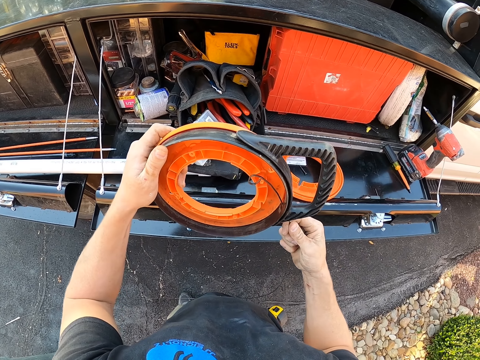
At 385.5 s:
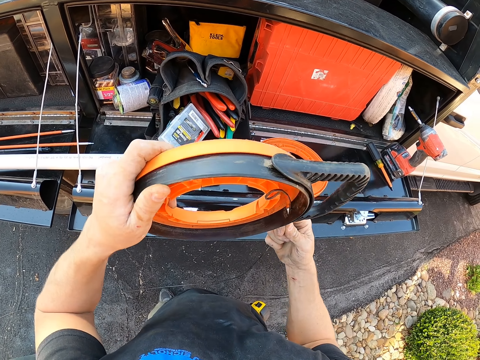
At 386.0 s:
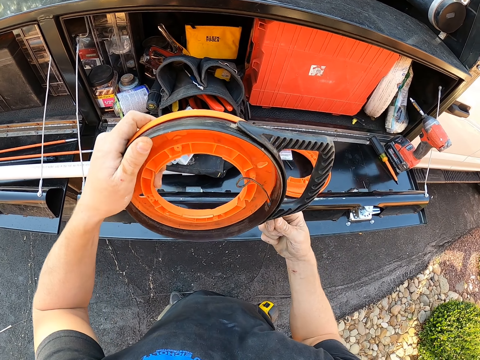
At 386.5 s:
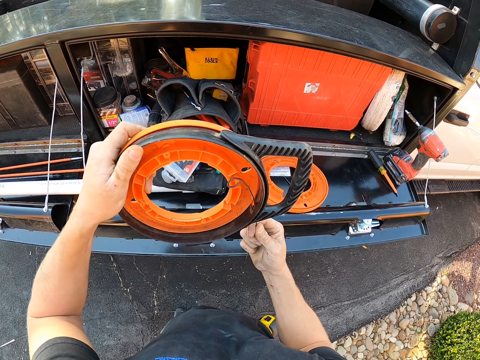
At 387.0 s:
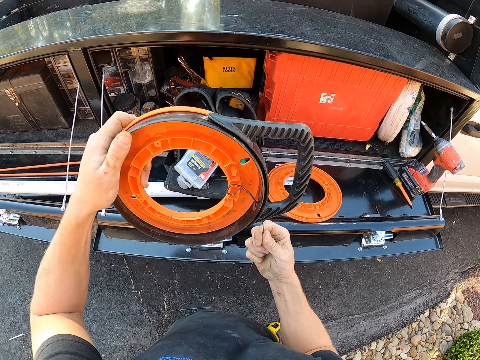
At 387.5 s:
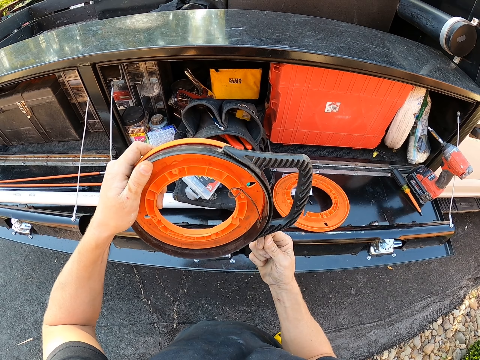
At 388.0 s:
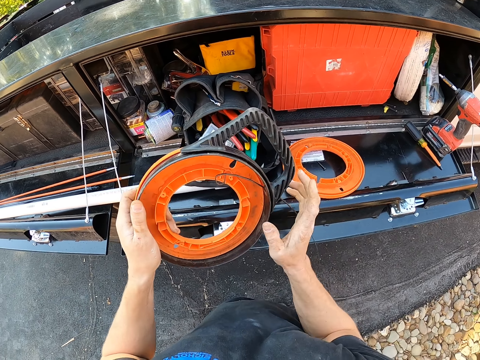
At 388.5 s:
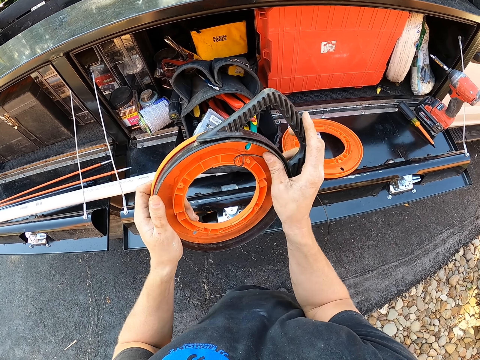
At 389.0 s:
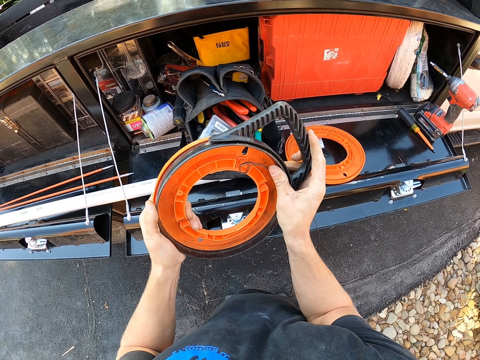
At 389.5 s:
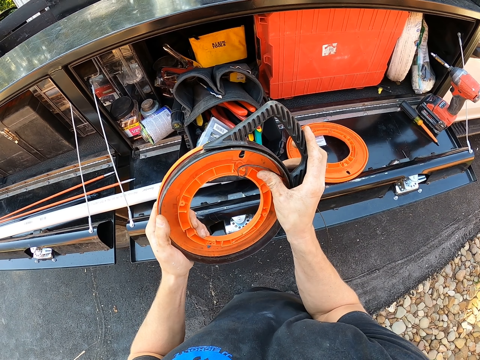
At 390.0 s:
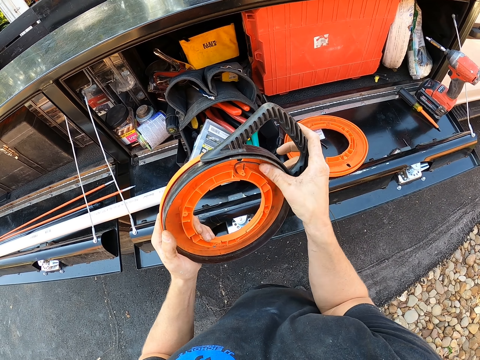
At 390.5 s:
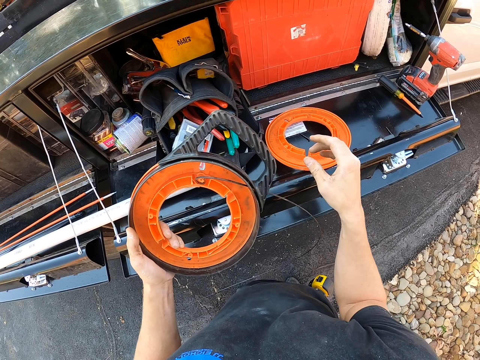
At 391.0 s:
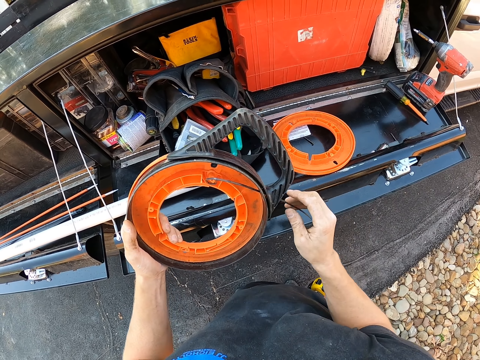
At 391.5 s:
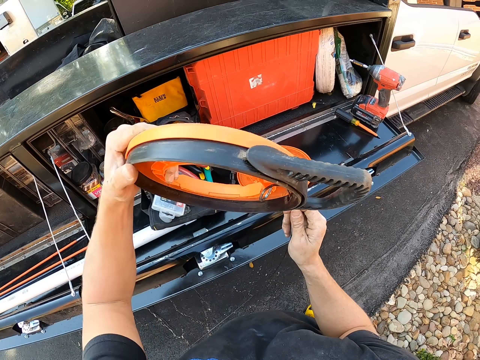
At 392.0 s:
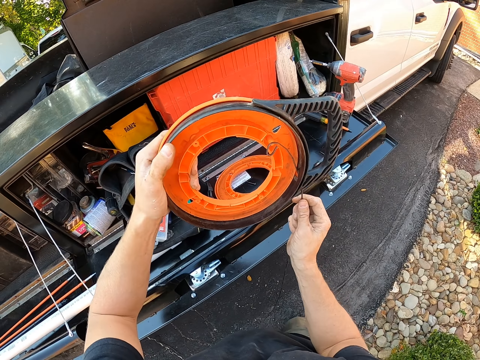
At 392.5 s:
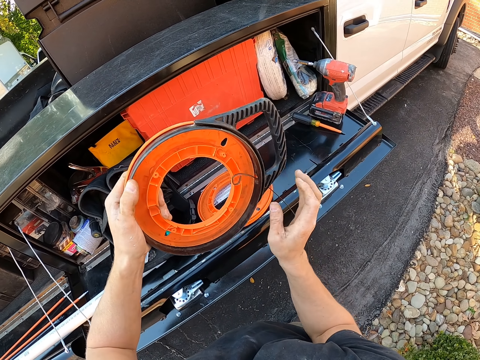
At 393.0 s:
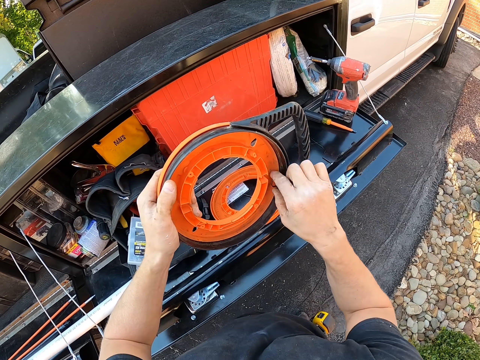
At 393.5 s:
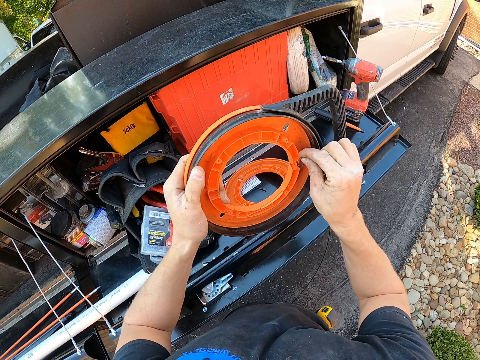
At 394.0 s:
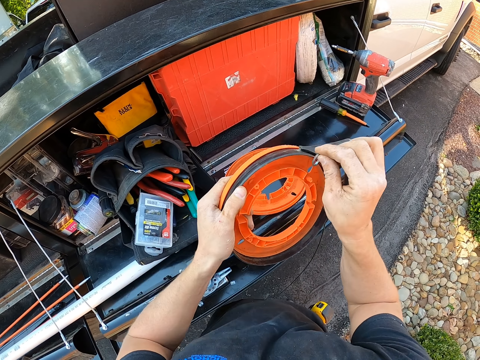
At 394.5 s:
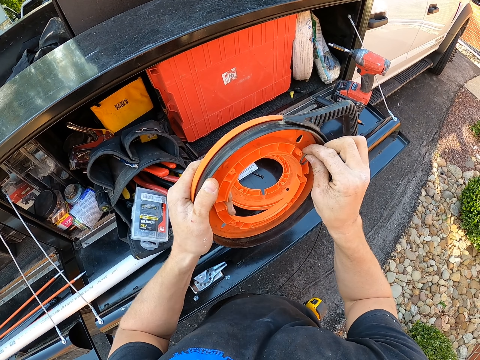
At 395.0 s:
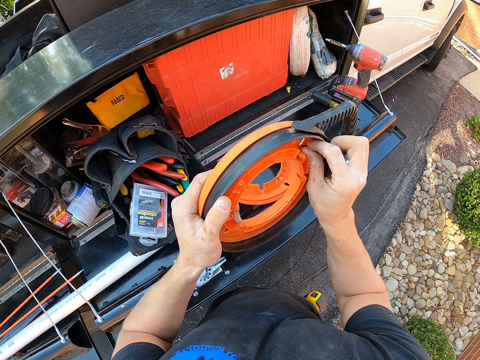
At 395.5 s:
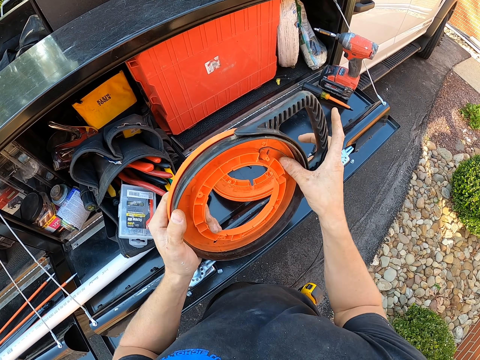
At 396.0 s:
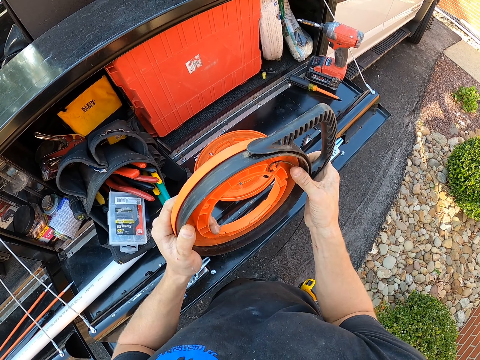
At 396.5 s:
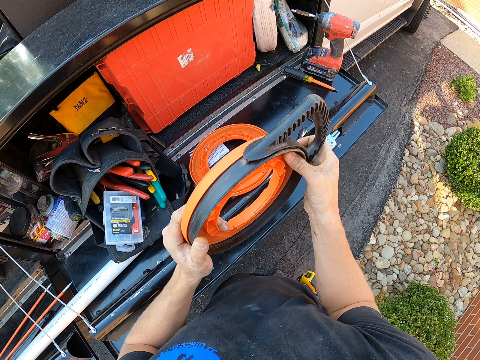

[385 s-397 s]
The camera wearer adjusts a line in the plastic.

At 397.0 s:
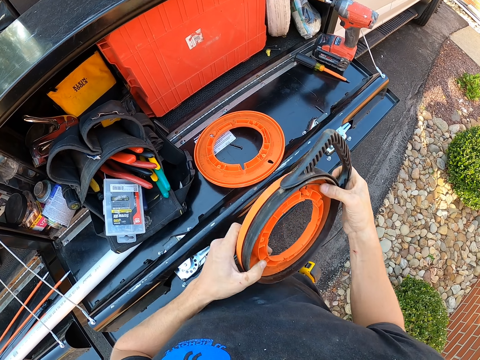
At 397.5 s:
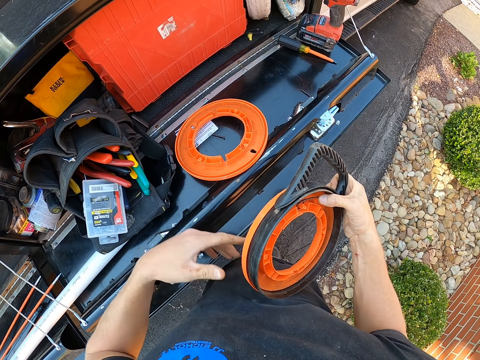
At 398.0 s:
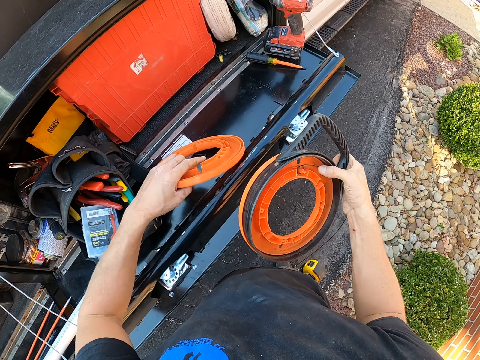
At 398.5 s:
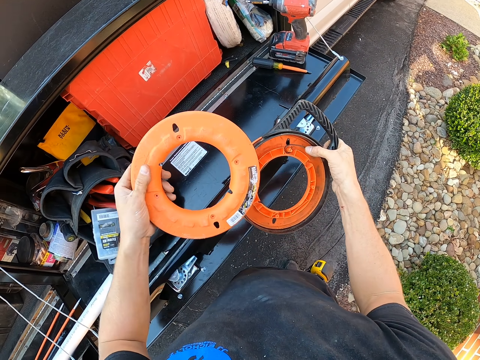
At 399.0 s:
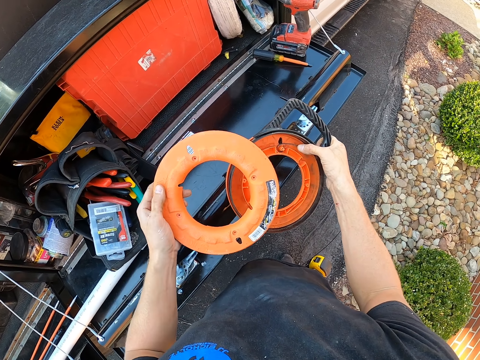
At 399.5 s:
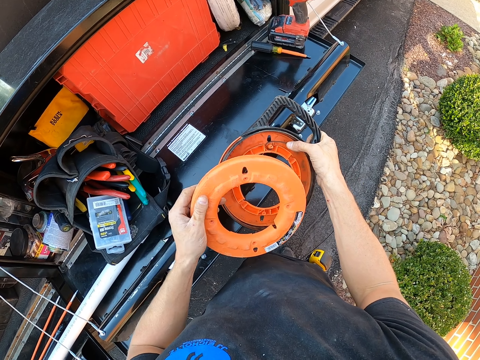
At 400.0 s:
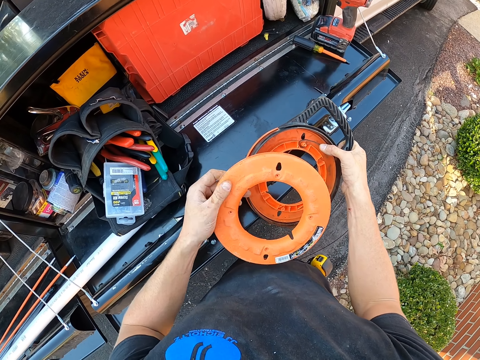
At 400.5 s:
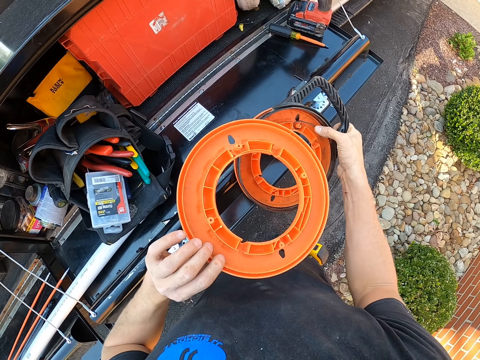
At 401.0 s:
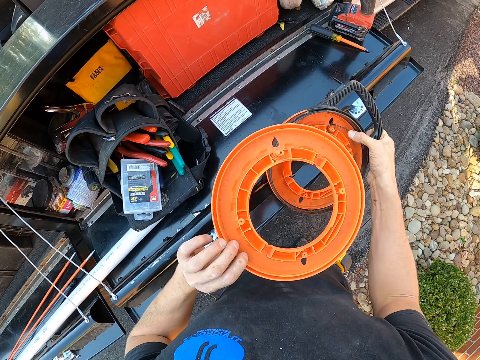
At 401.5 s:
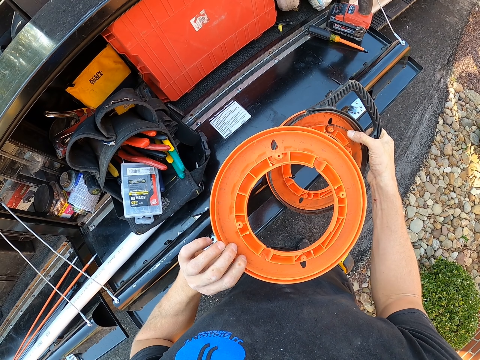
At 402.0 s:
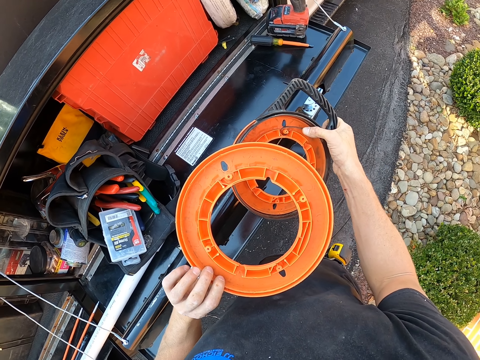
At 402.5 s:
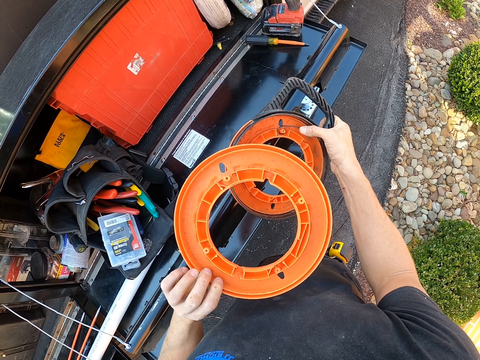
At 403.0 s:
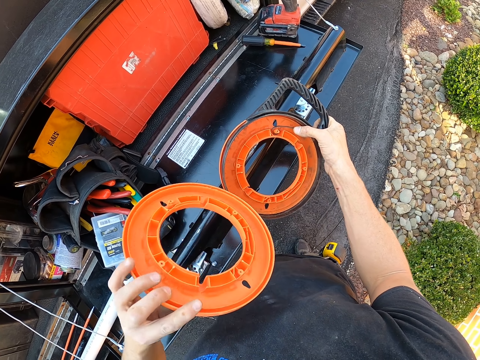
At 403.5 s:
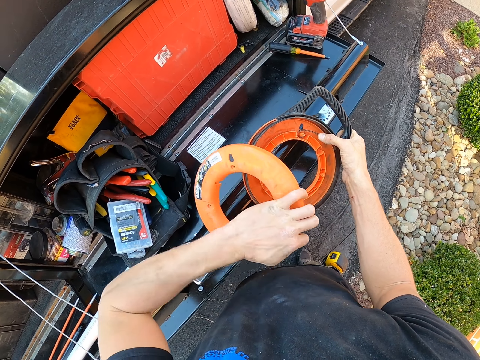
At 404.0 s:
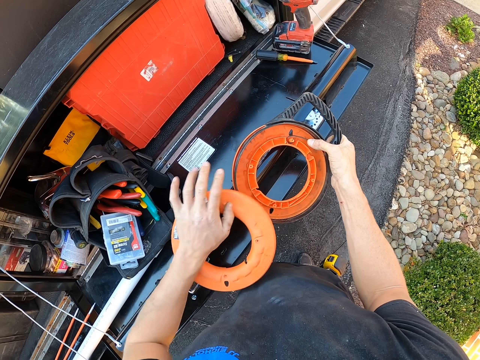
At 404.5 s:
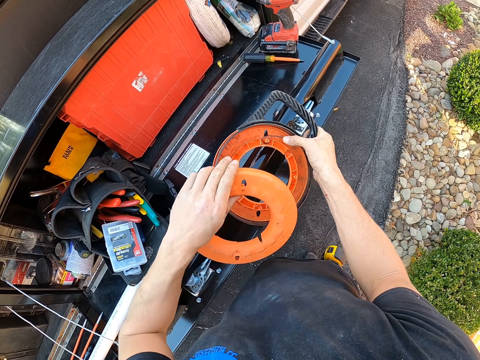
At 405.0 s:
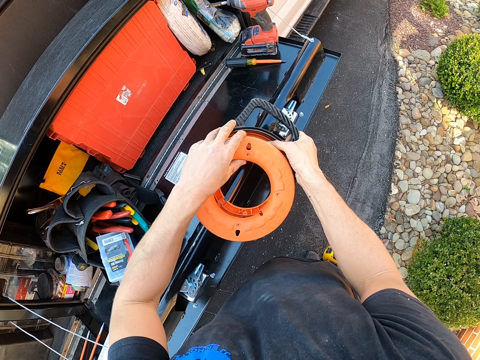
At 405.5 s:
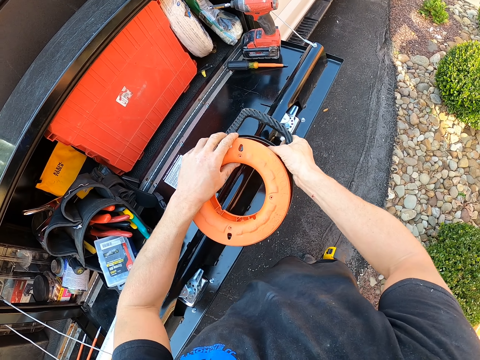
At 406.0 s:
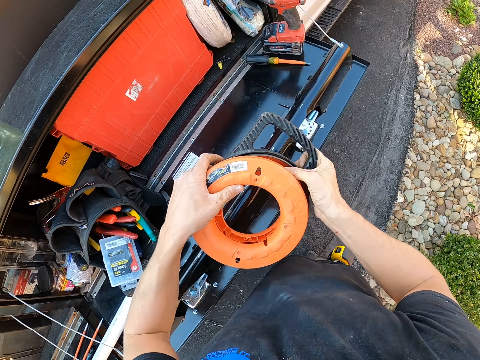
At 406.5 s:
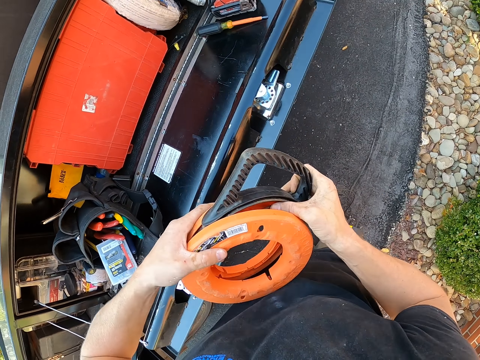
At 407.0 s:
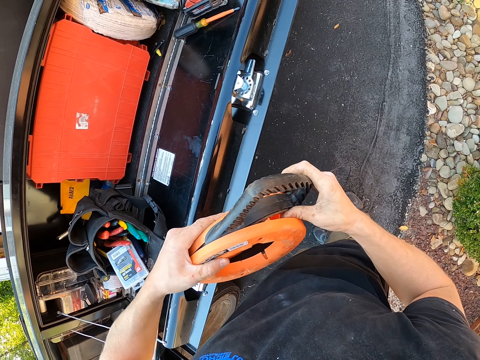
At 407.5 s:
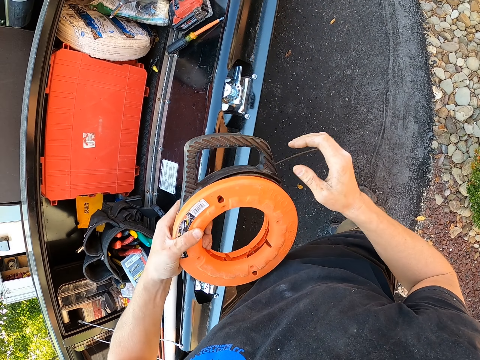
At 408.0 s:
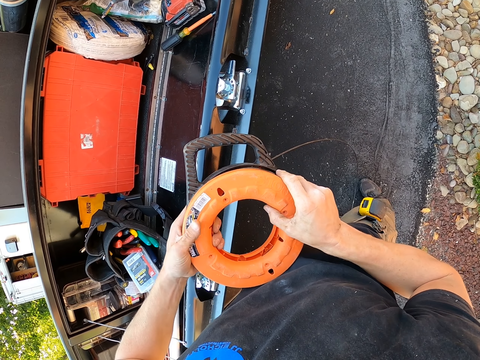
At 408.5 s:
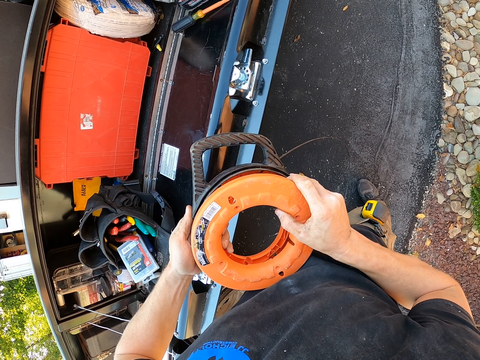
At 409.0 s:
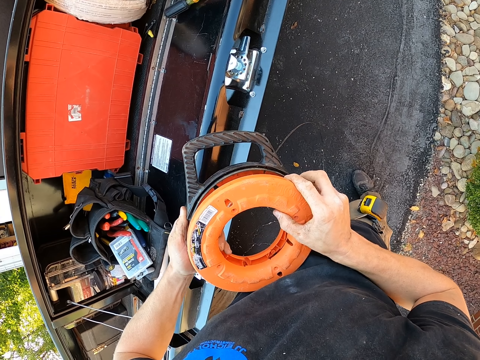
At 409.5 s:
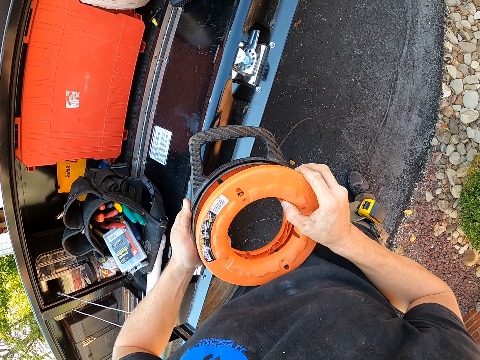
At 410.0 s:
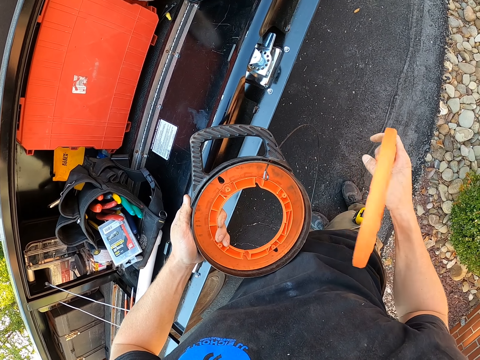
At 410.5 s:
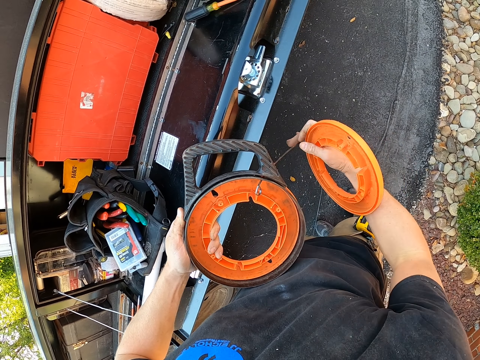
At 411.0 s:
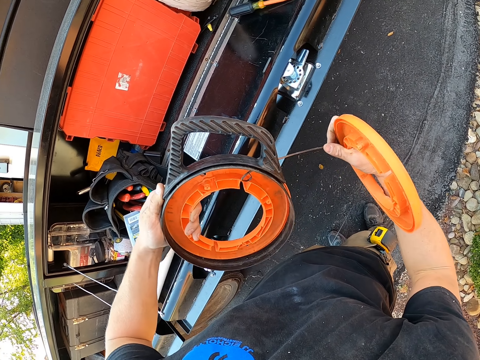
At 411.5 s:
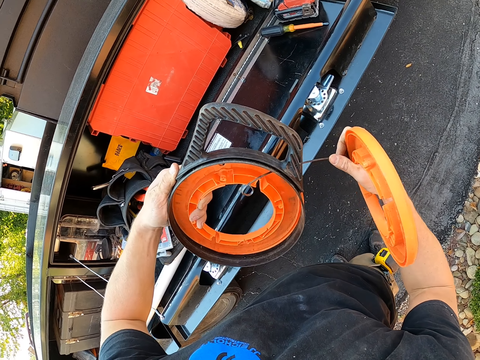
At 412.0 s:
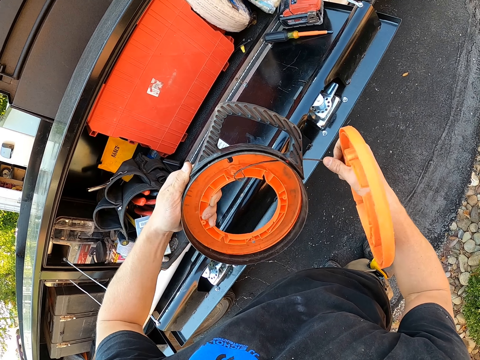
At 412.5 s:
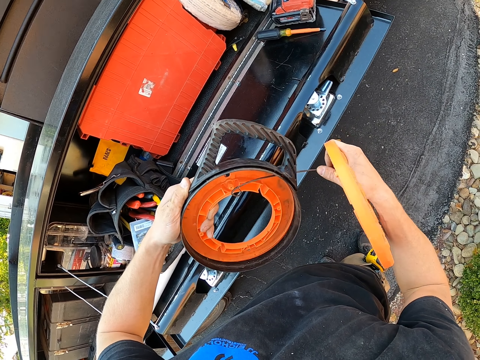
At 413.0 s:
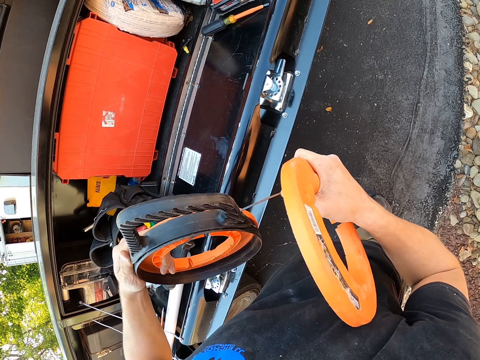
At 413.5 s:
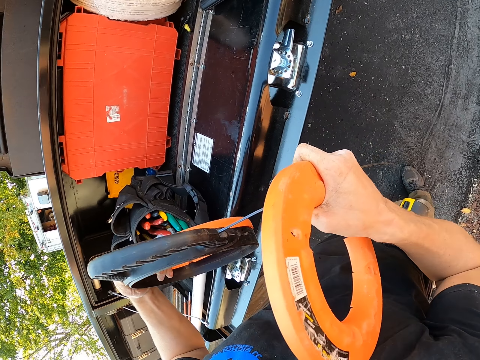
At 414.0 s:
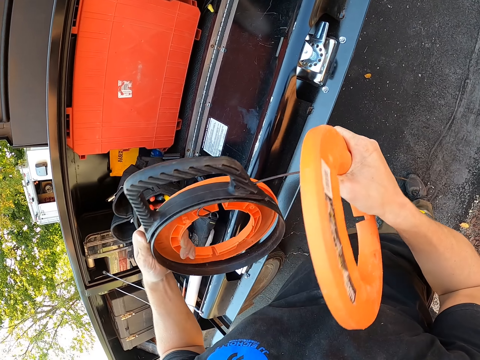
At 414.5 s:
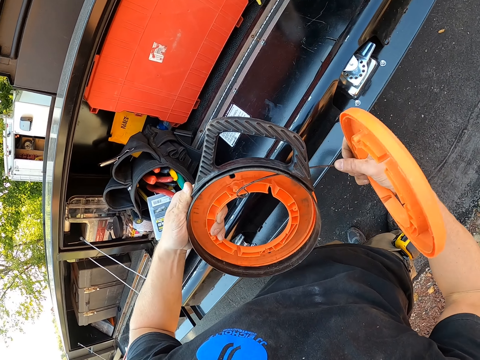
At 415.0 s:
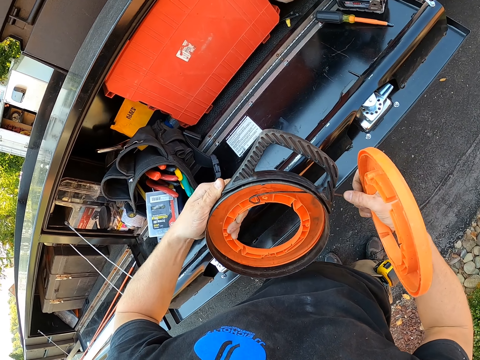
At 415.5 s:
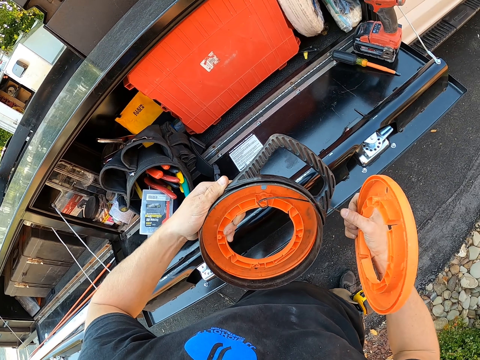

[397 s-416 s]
The camera wearer picks up a plastic from the stand. They look at the plastic. They fix the plastic on the trimmer line. They adjust a cable in the trimmer line.
